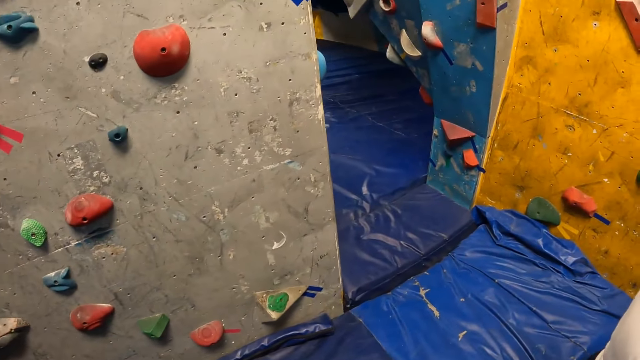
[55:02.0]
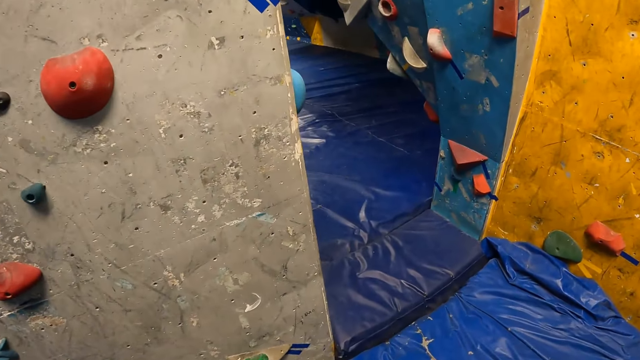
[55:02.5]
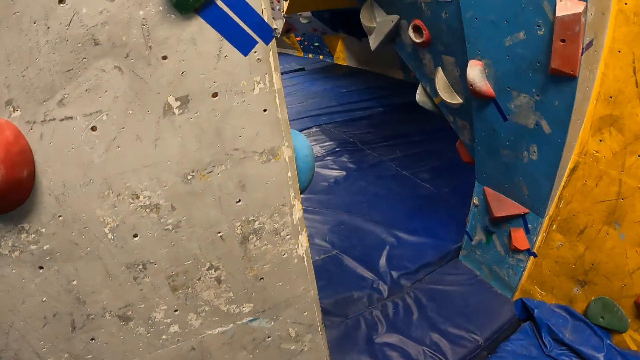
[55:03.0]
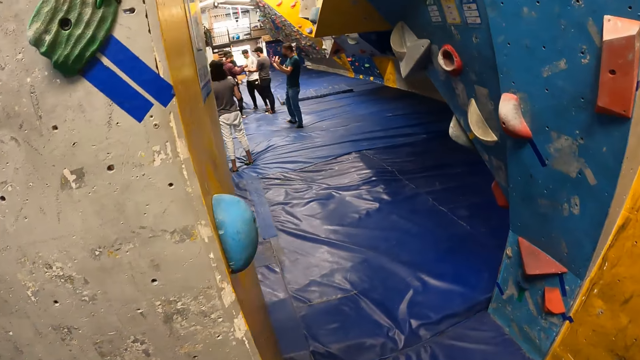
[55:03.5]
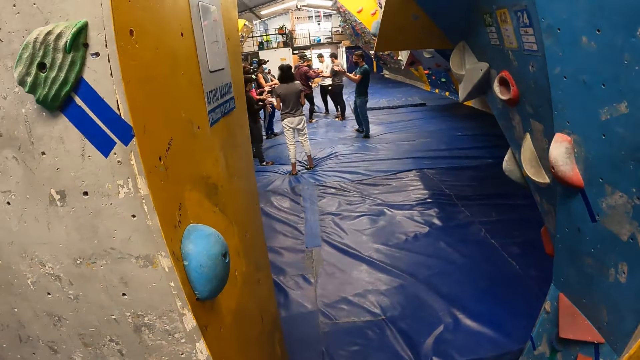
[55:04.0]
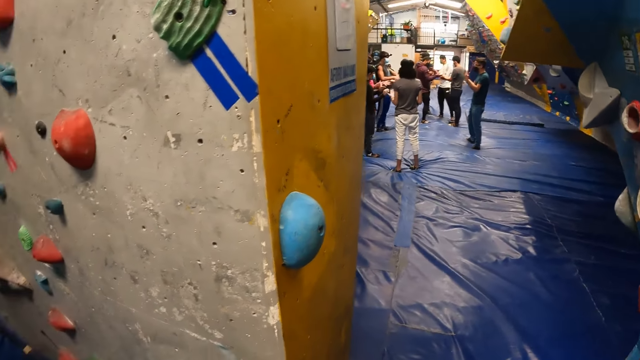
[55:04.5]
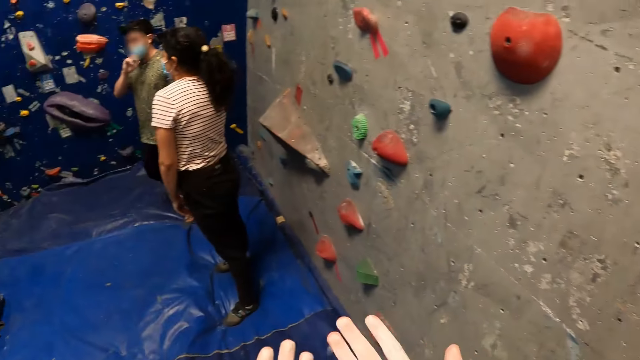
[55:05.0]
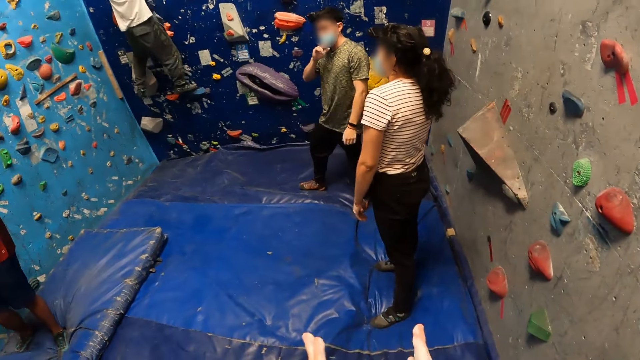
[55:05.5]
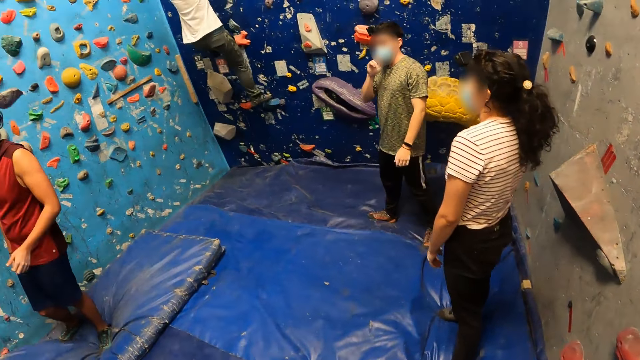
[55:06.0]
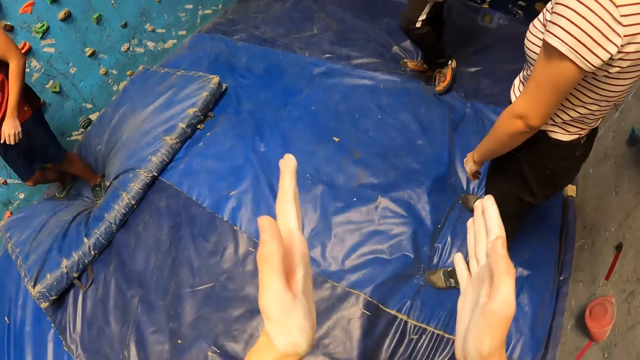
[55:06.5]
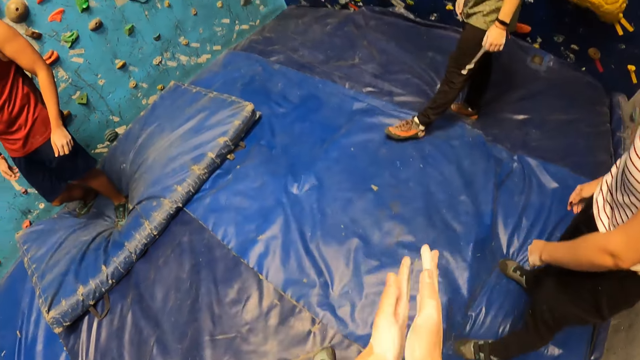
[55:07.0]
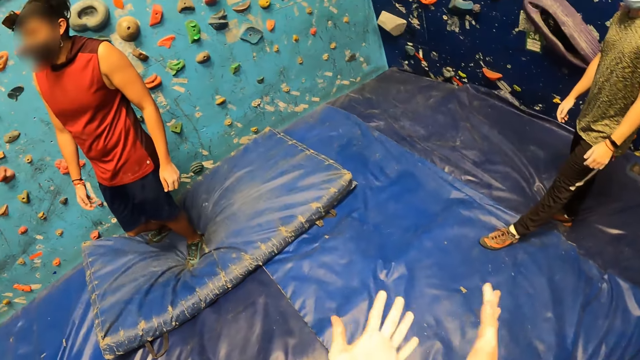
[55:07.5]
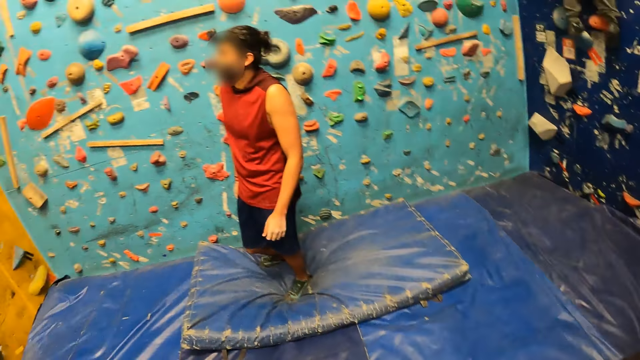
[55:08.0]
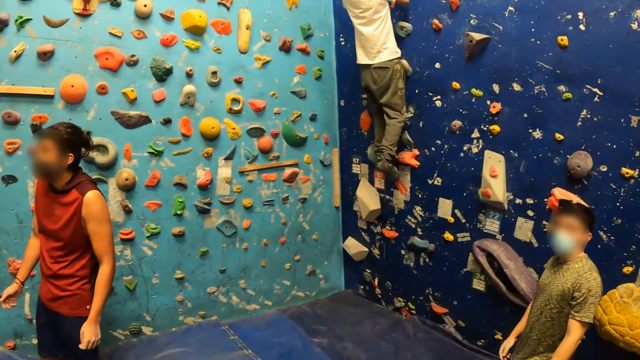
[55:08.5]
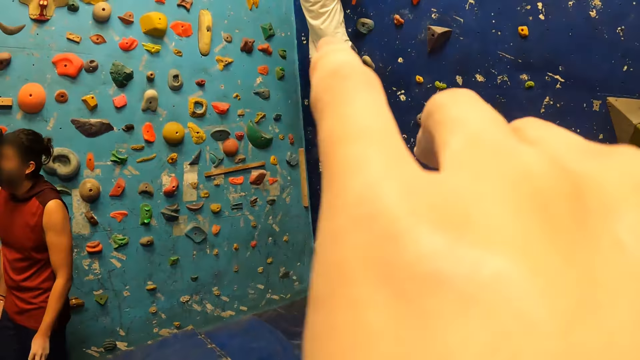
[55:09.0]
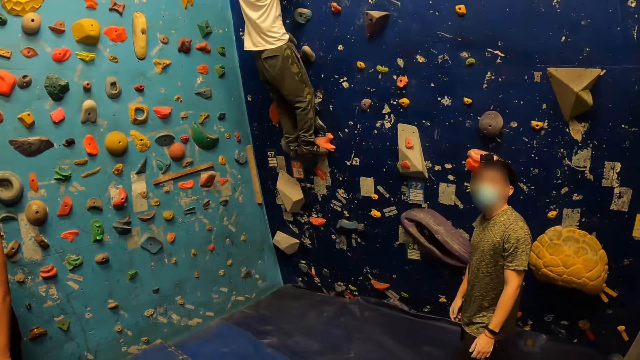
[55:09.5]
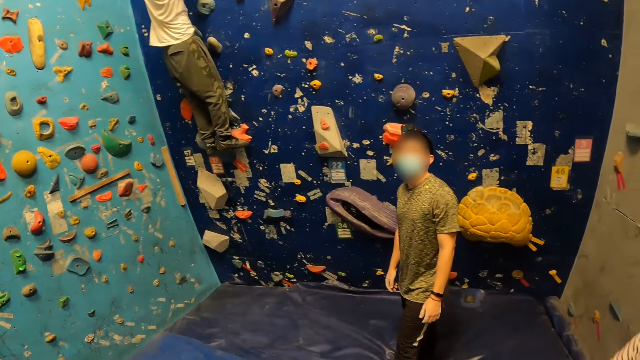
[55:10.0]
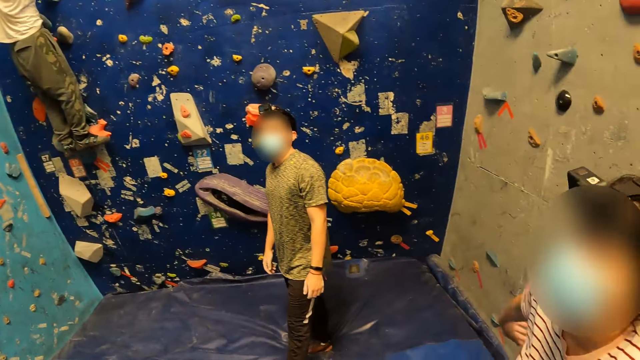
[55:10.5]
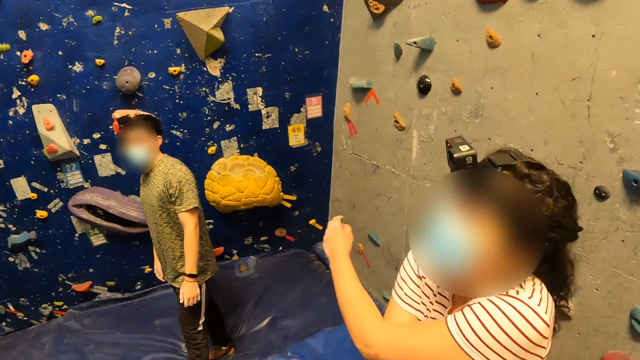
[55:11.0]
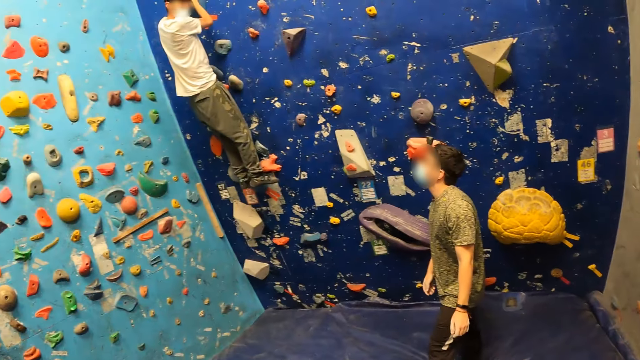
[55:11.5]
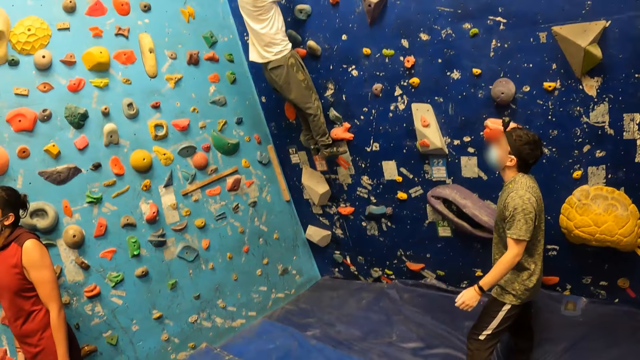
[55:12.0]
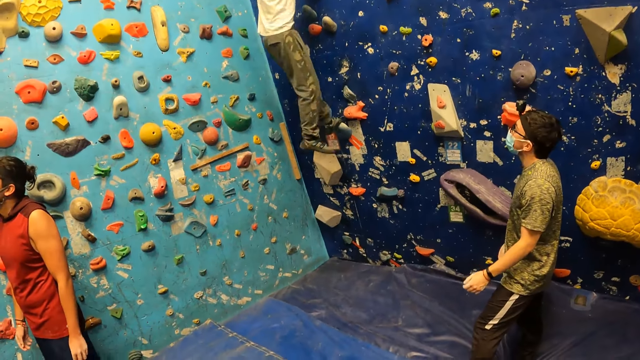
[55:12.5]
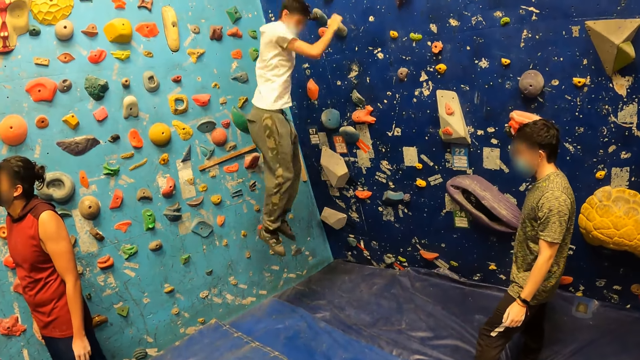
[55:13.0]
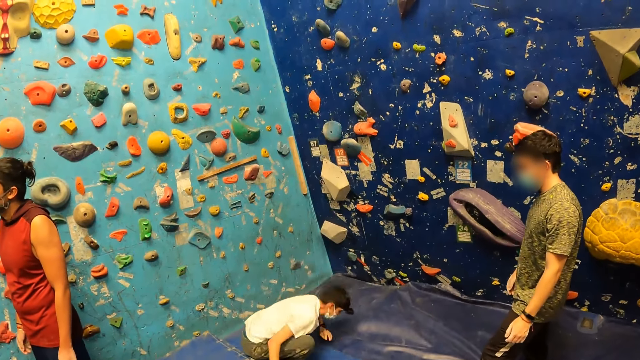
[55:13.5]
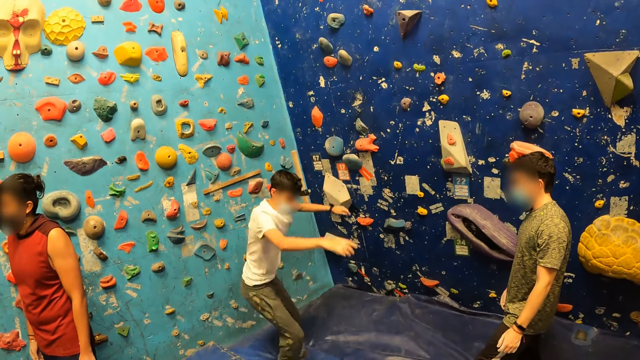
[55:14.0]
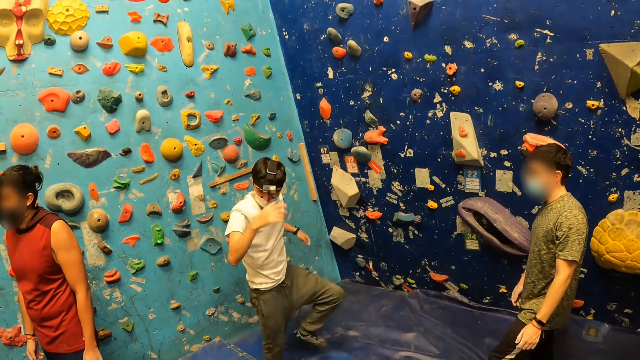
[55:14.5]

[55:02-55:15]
The camera wearer claps her hands. A man climbs the wall with both hands and legs. The camera wearer looks around. The man jumps down from the wall on the foam.

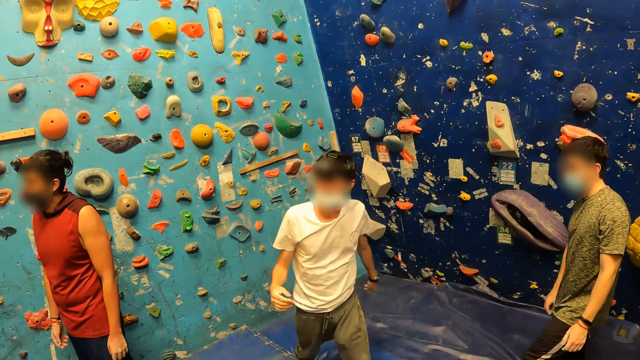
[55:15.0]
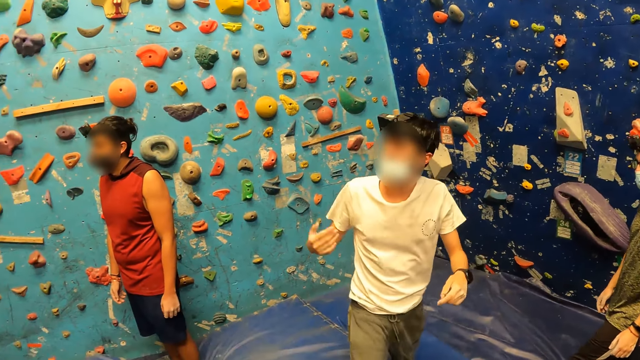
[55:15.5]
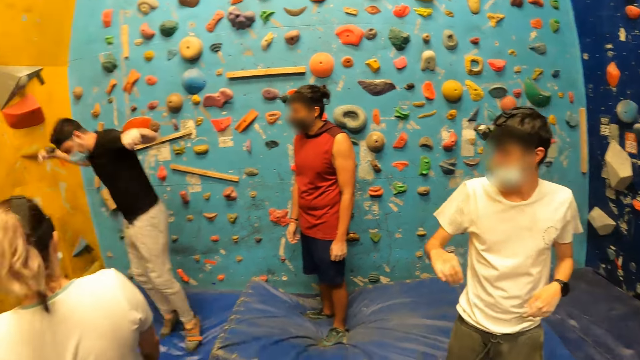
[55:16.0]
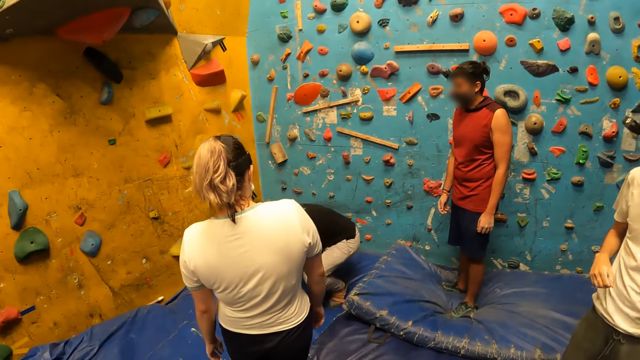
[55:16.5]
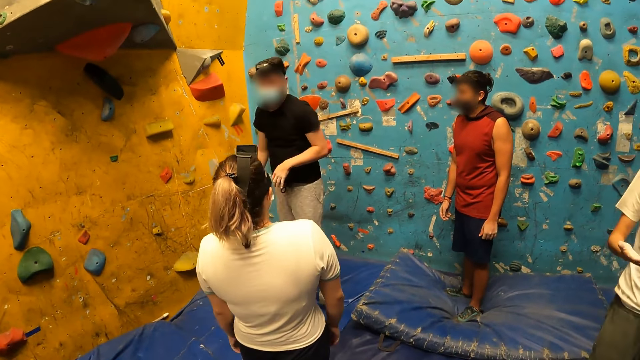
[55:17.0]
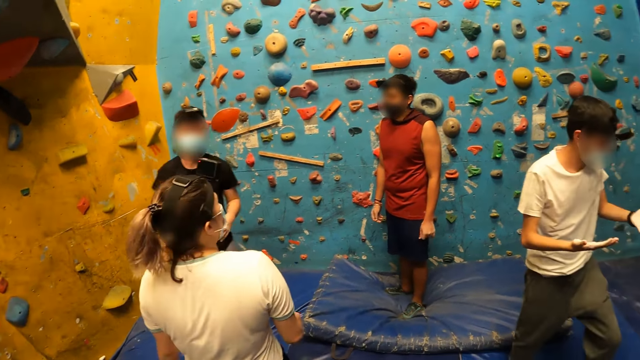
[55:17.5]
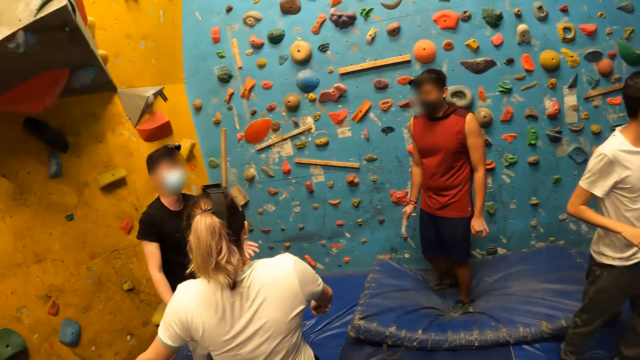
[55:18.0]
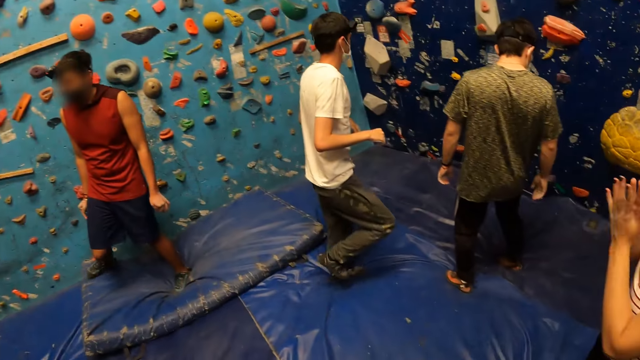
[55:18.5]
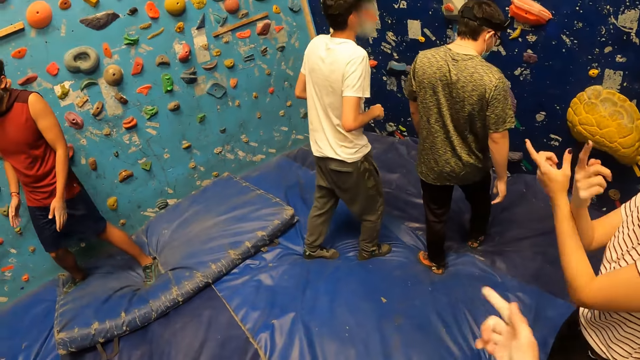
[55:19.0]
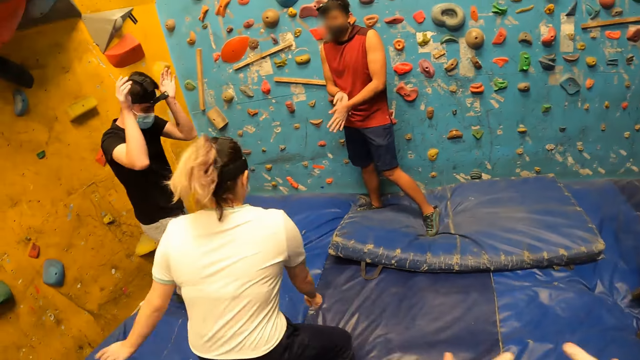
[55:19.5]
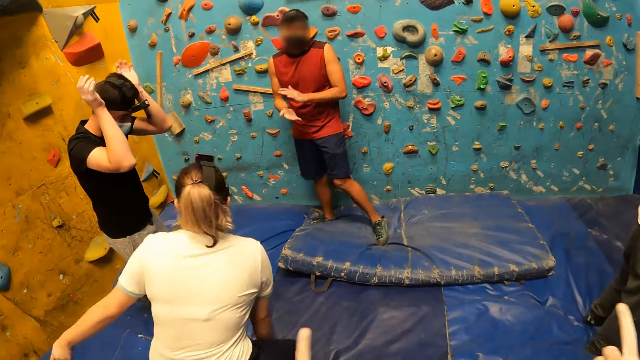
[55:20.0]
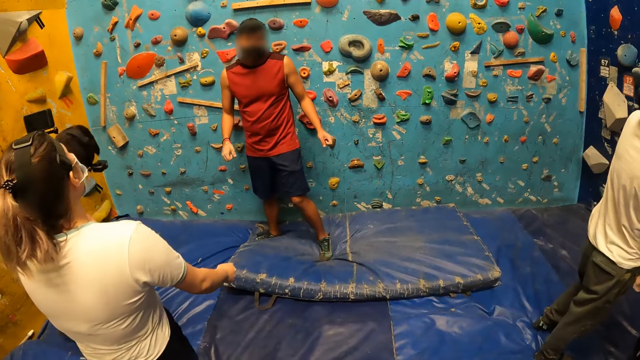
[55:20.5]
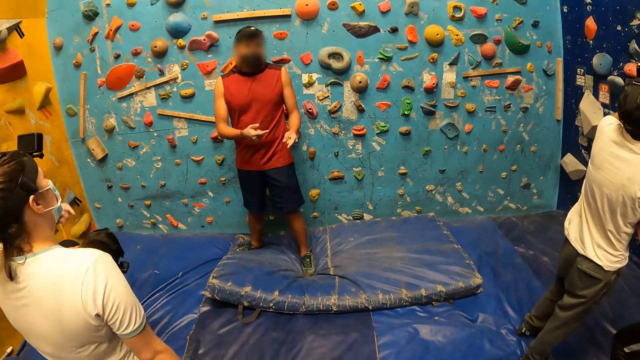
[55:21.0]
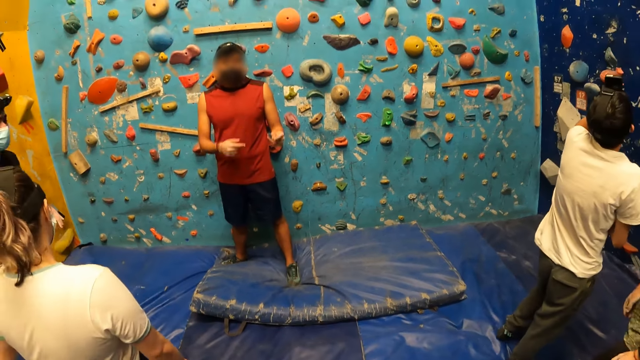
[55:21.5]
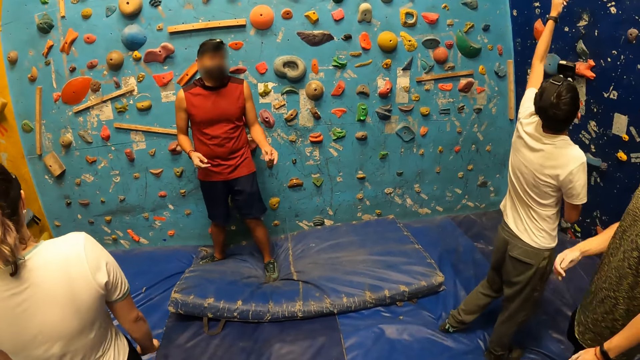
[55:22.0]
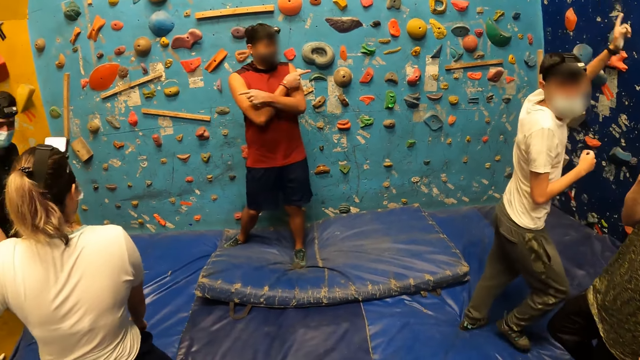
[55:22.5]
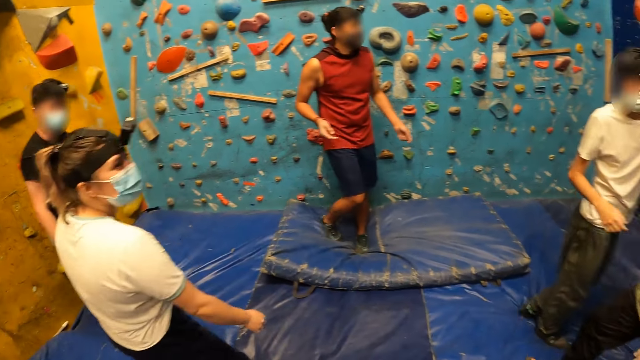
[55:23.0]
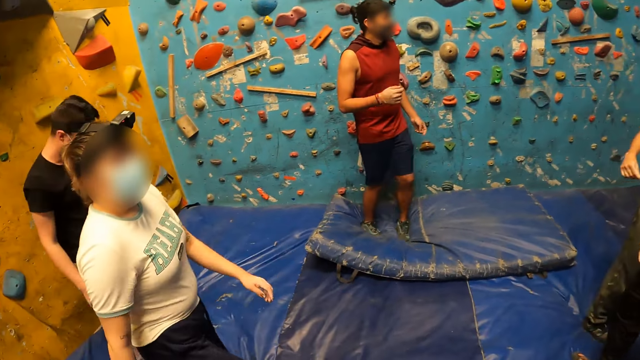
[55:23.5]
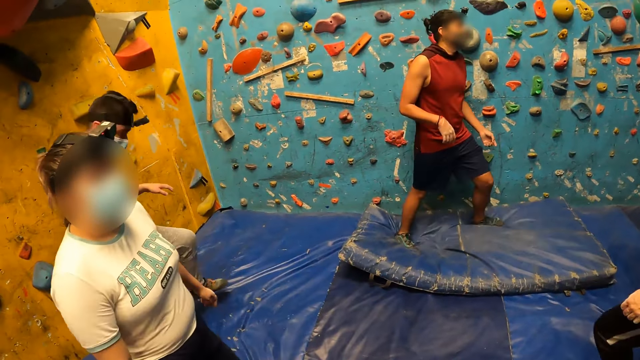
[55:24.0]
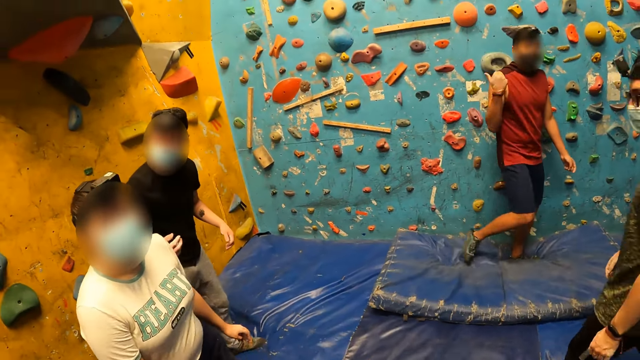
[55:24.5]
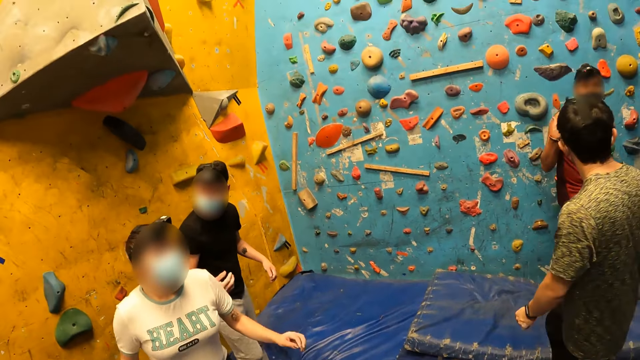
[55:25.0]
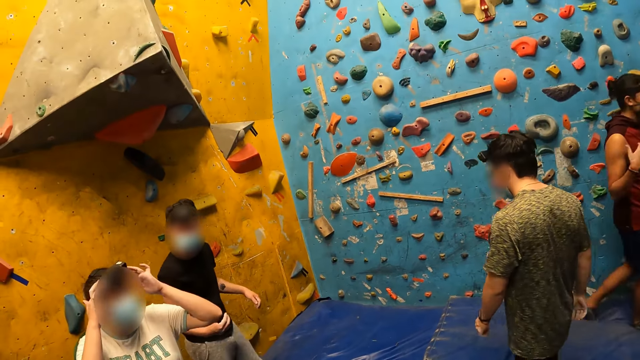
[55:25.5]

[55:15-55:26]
The man jumps down from the wall on the foam. The woman converses with the man.
